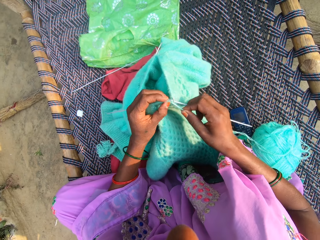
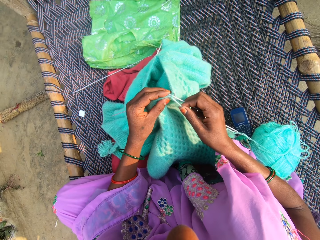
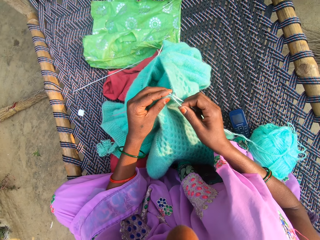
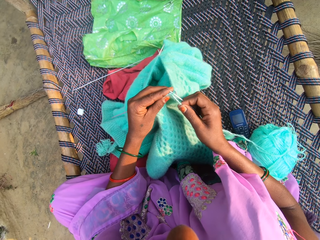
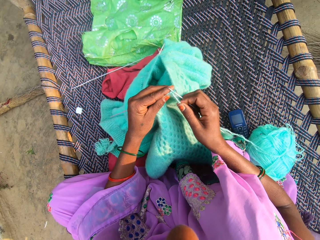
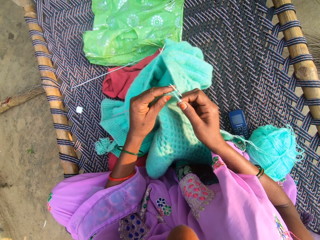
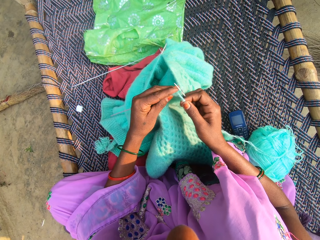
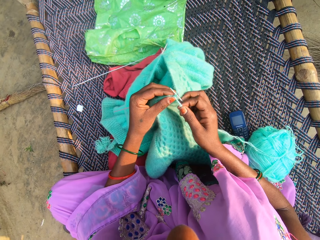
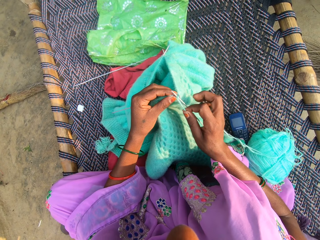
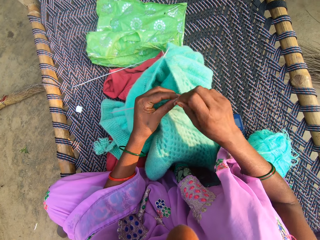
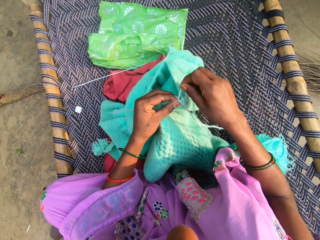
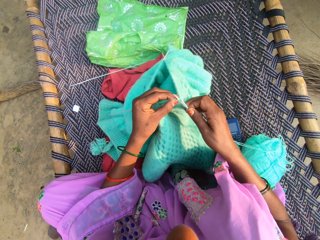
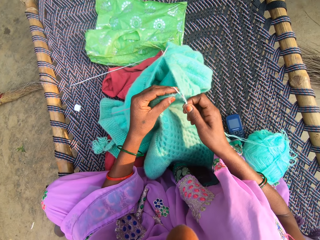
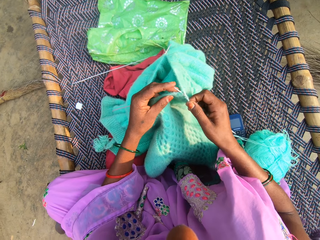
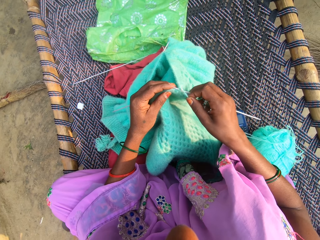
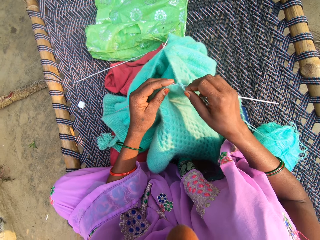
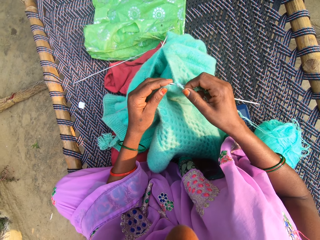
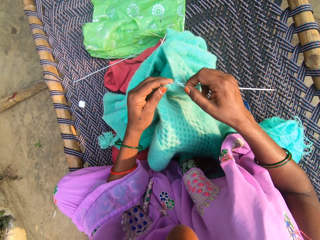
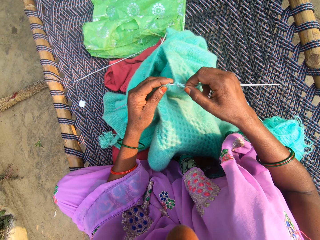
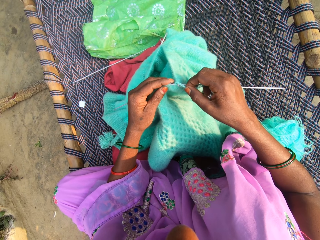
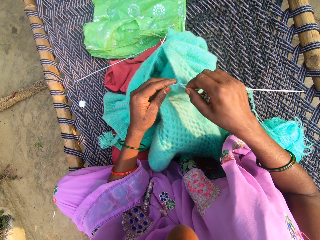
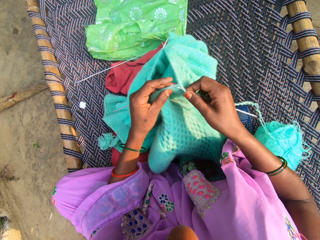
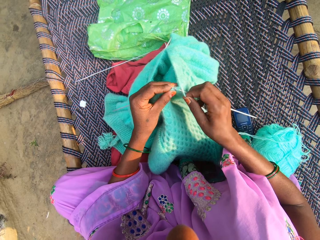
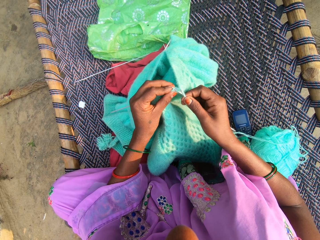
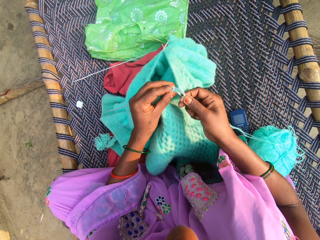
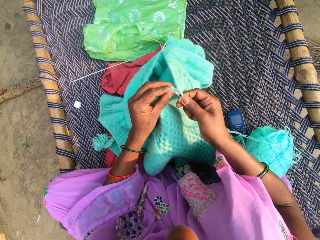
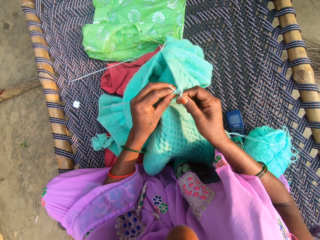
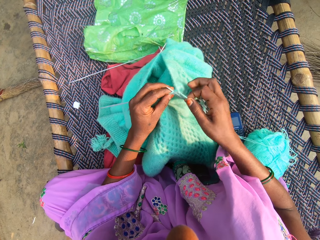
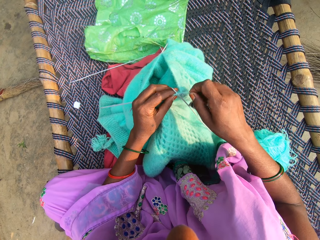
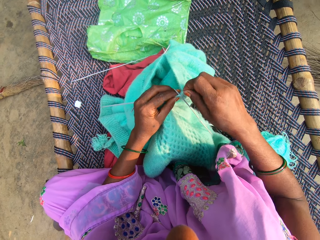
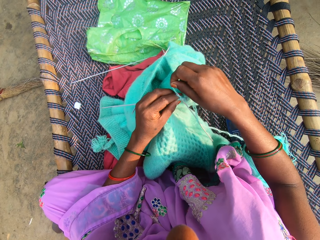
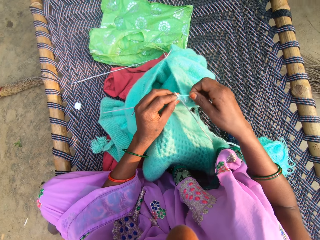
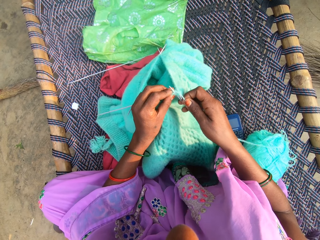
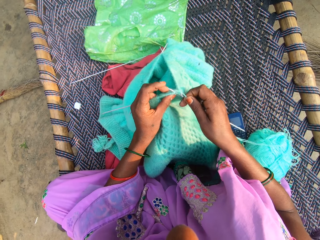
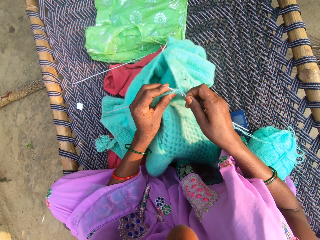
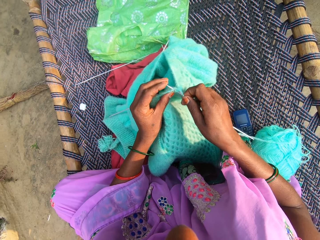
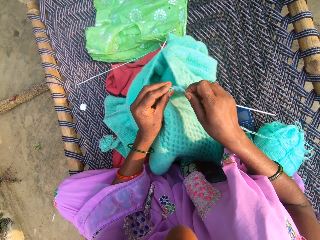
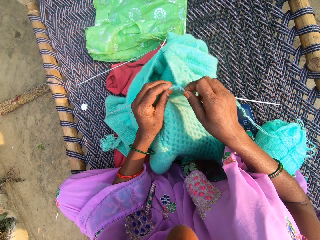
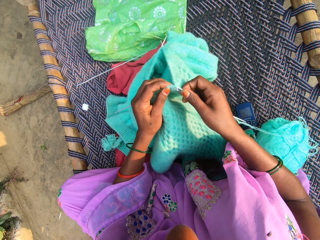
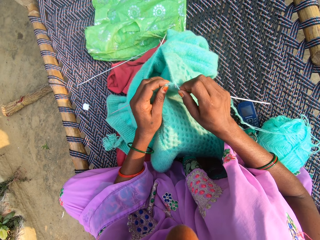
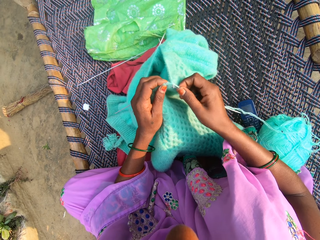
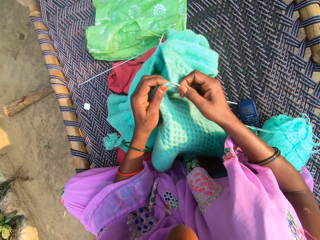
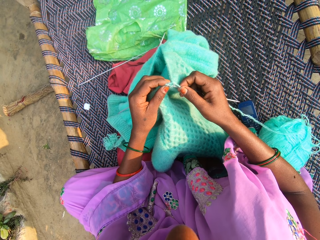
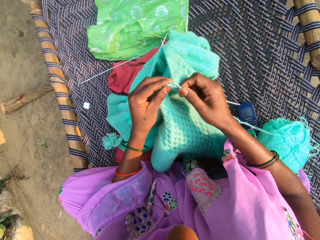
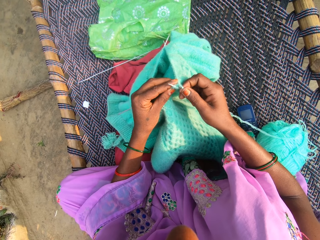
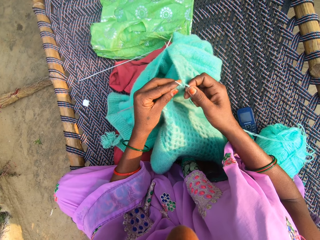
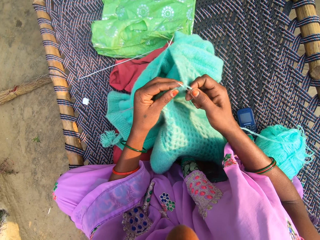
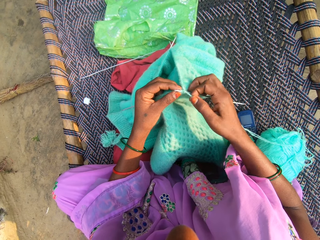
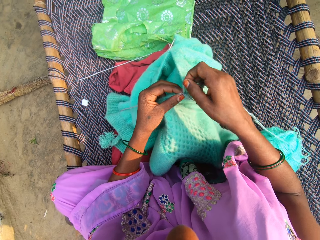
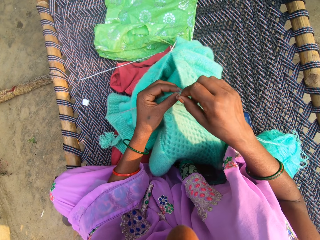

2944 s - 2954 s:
The camera wearer knits a fabric. They hook knitting thread with a double-pointed needle. They roll the knitting on the double-pointed needle. They hook the knitting thread with the double-pointed needle. They hold the knitting thread. They roll the knitting on the double-pointed needle. They roll the knitting on the double-pointed needle again. They knit the fabric.

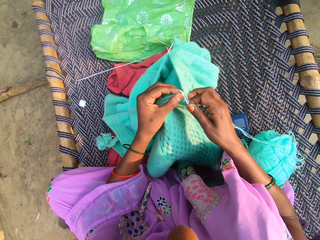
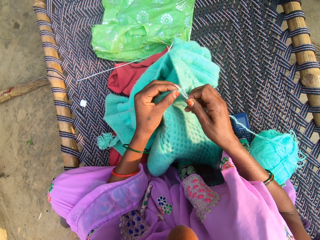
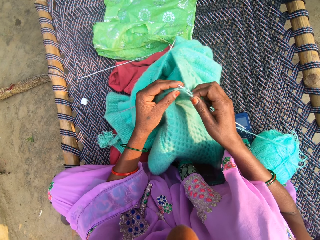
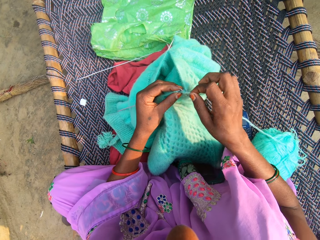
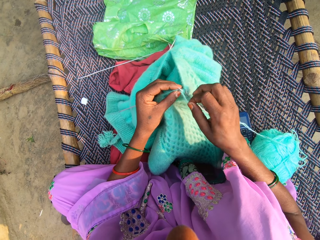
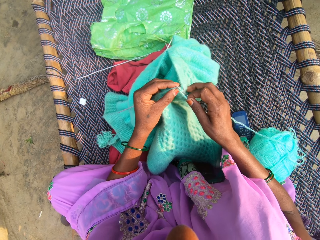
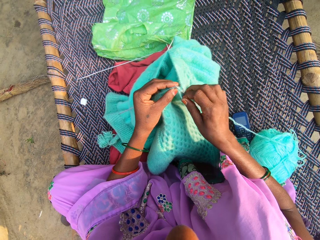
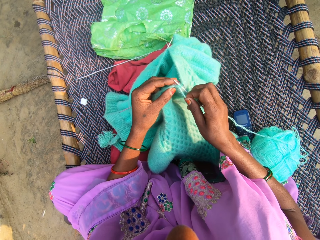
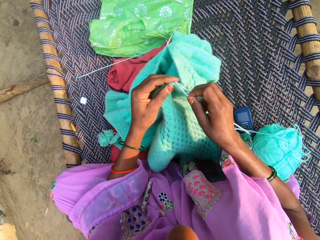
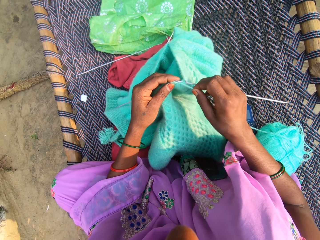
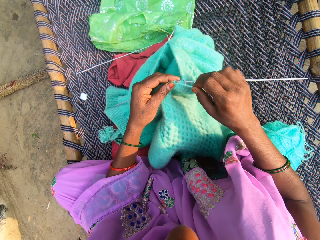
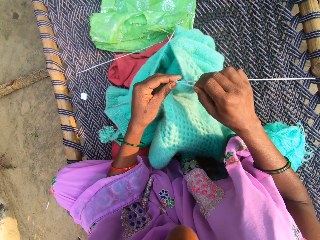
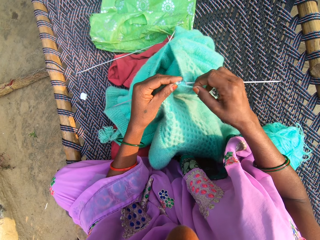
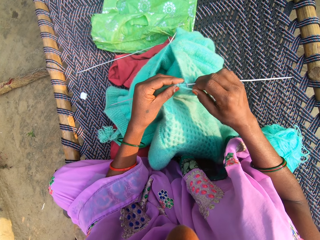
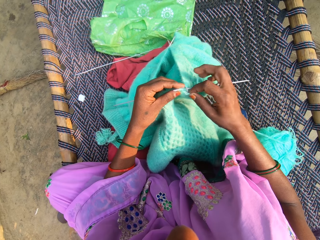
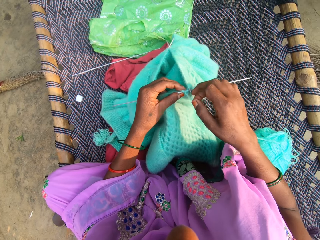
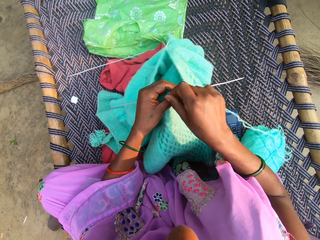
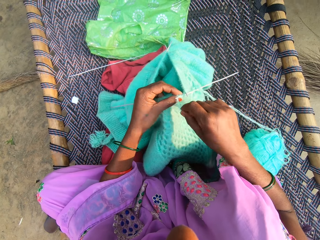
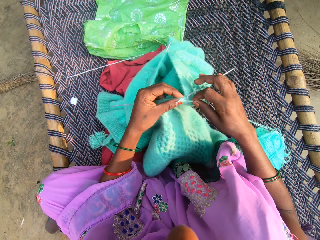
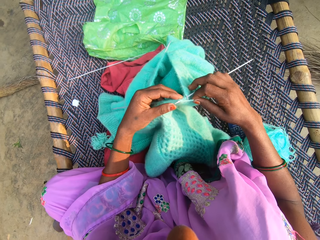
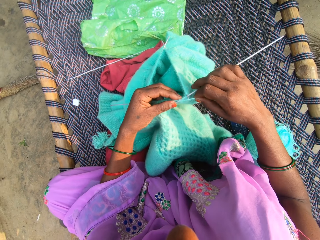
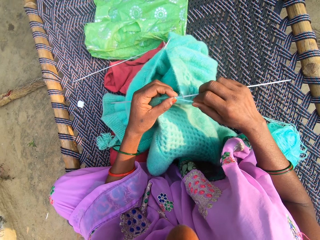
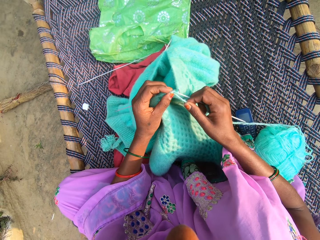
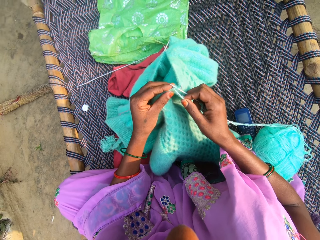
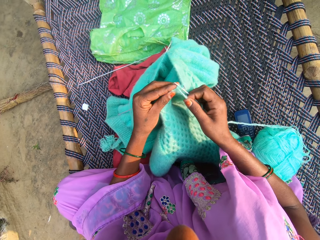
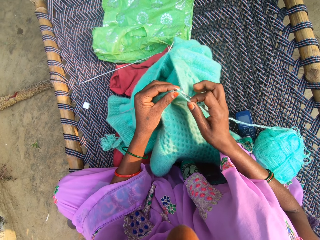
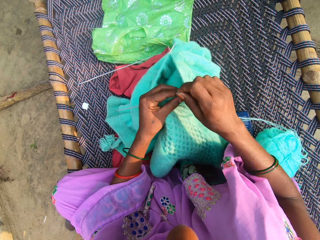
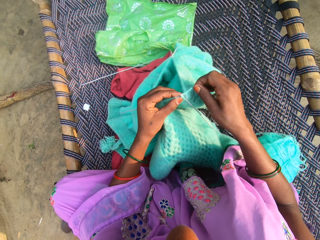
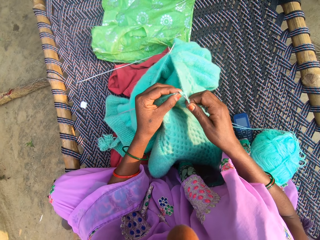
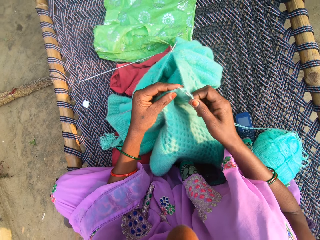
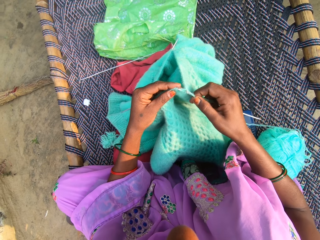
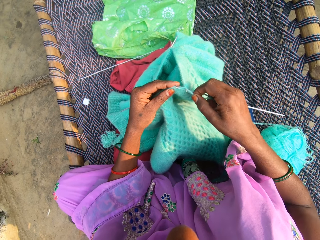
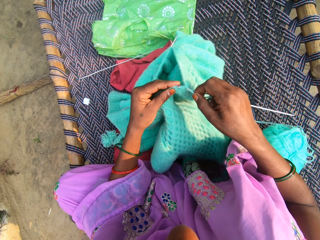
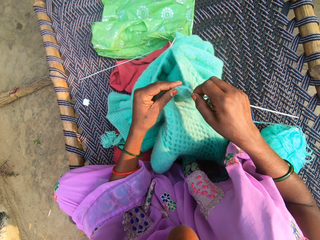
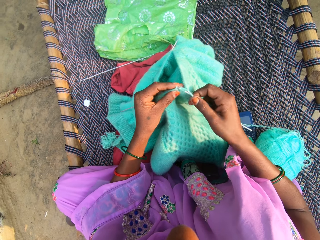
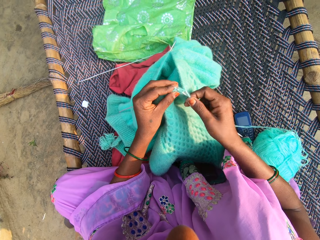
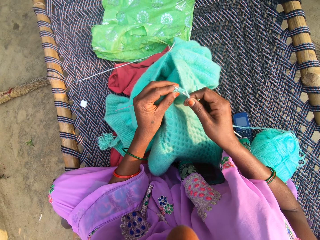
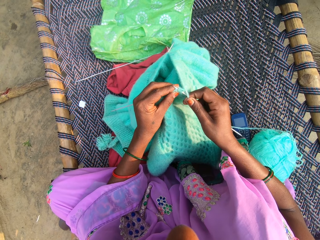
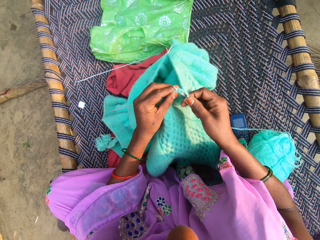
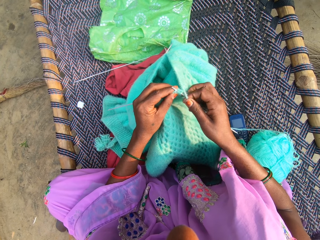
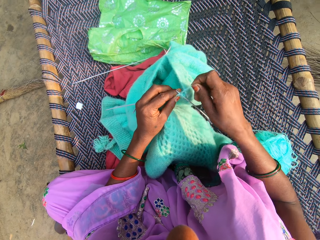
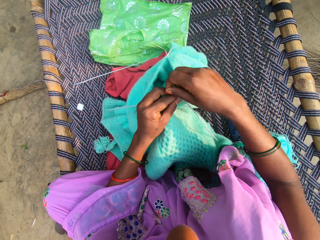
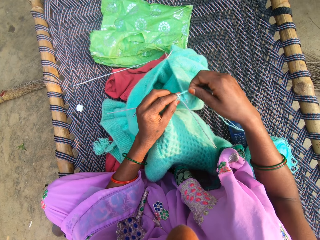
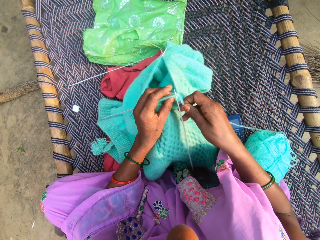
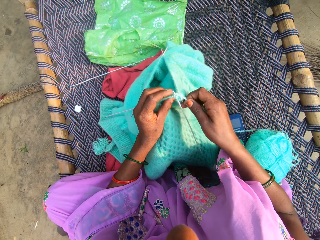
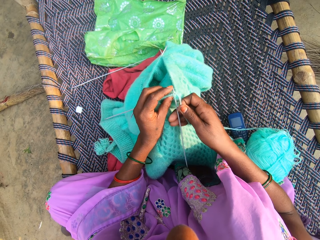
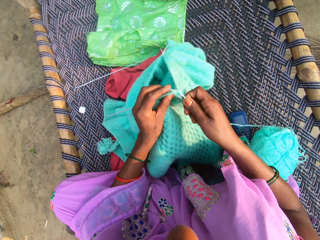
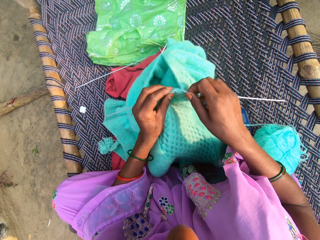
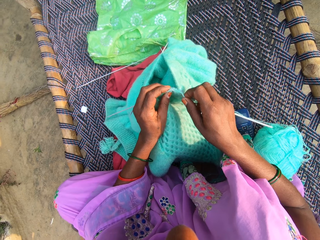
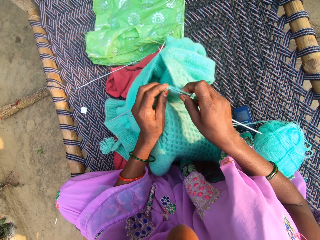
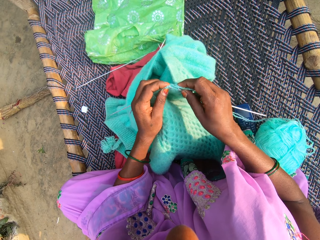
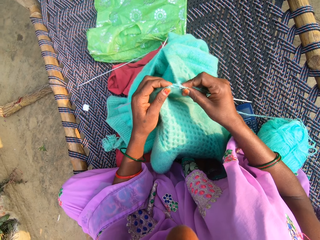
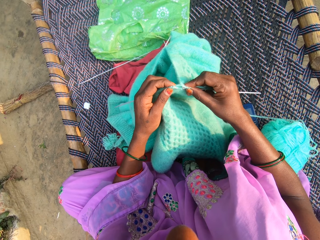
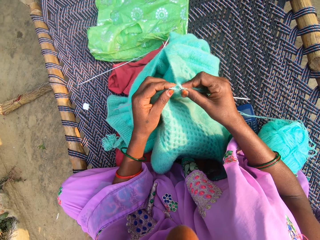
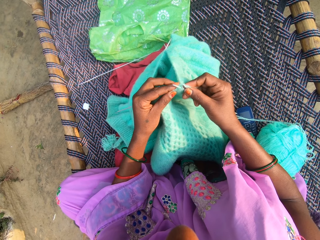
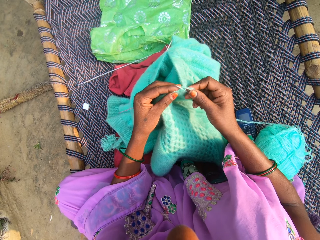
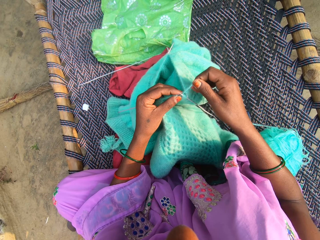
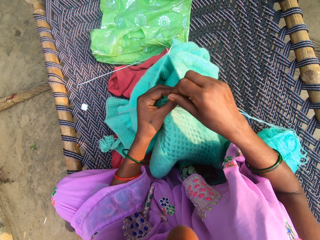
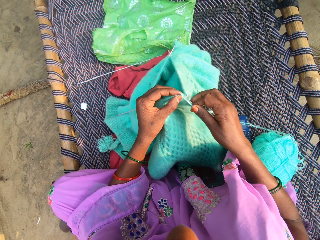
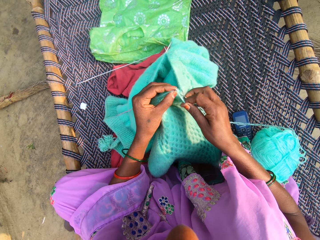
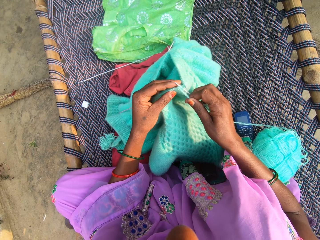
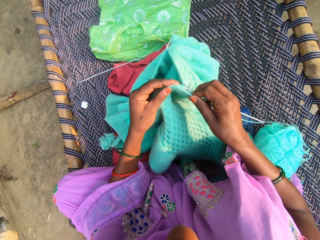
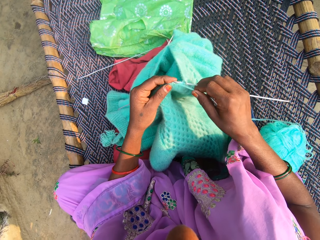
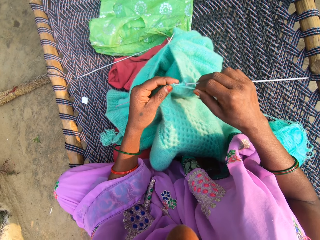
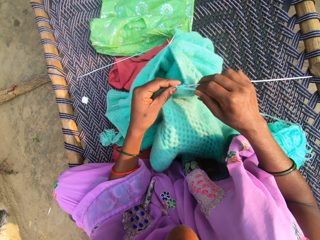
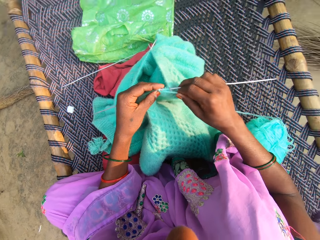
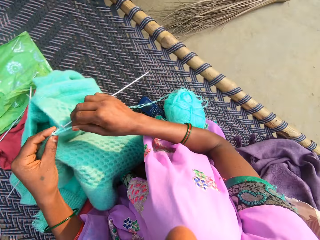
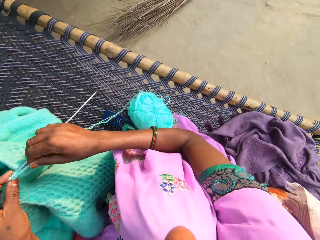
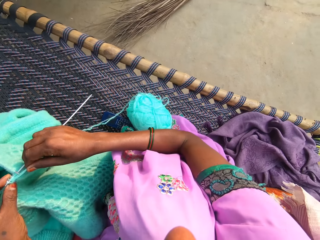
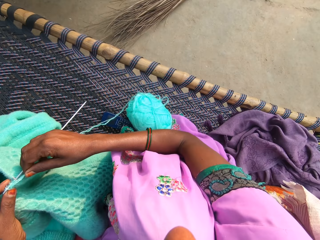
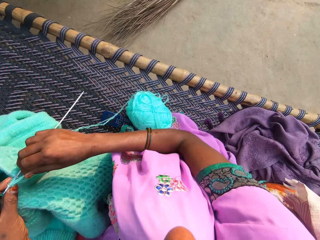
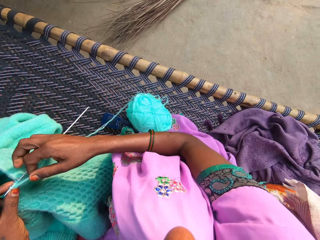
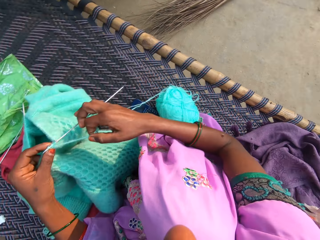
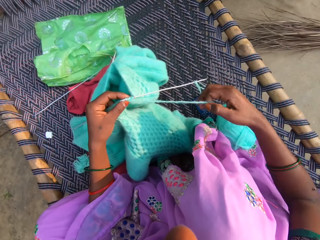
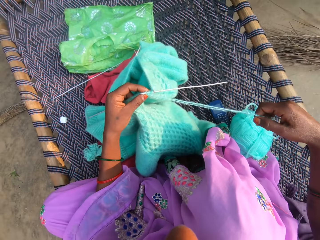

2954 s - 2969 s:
The camera wearer rolls knitting on a double-pointed needle. They hold a knitting thread. They hook the knitting thread with the double-pointed needle. They roll the knitting on the double-pointed needle. They hook the knitting thread with the double-pointed needle. They roll the knitting on the double-pointed needle. They hook the knitting thread with the double-pointed needle. They roll the knitting on the double-pointed needle. They knit a fabric. They hook the knitting thread with the double-pointed needle. They move the camera around.
